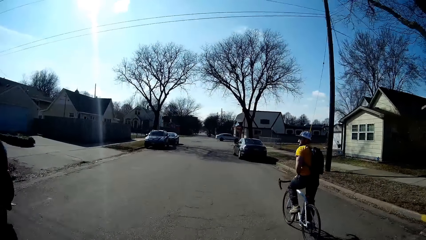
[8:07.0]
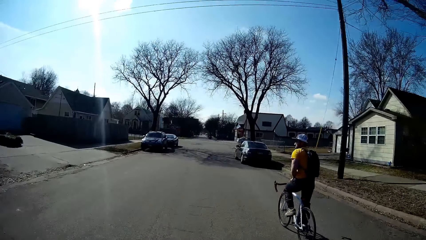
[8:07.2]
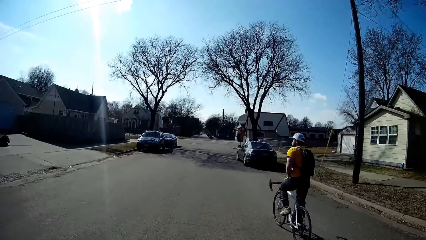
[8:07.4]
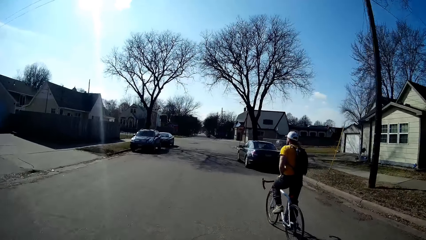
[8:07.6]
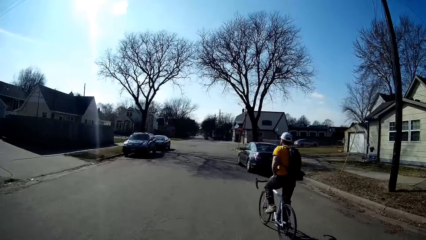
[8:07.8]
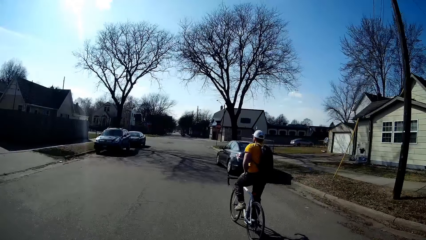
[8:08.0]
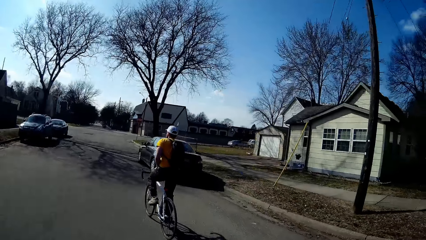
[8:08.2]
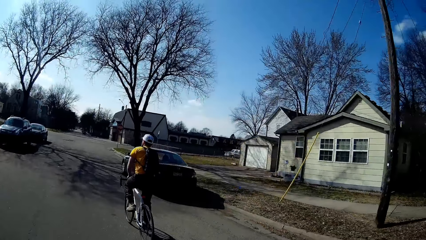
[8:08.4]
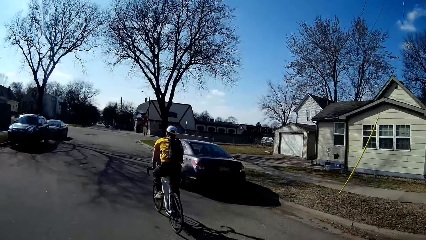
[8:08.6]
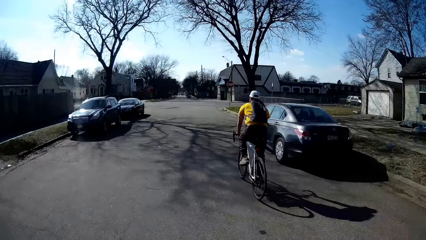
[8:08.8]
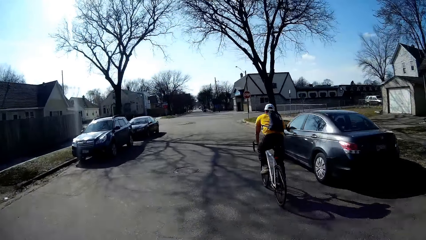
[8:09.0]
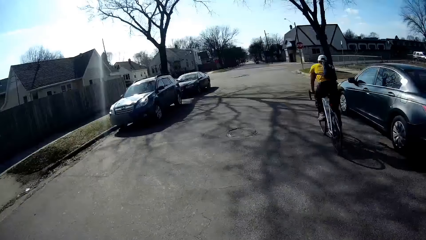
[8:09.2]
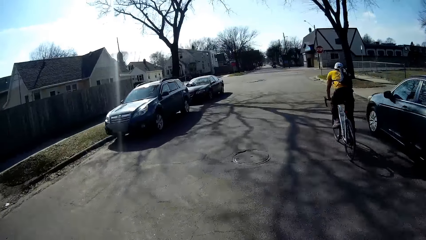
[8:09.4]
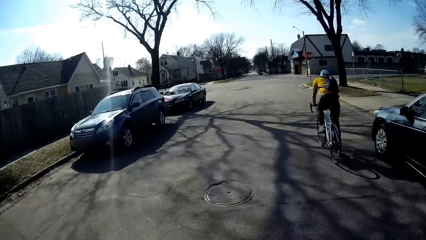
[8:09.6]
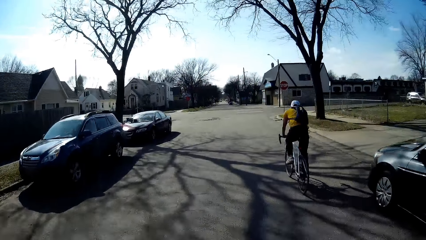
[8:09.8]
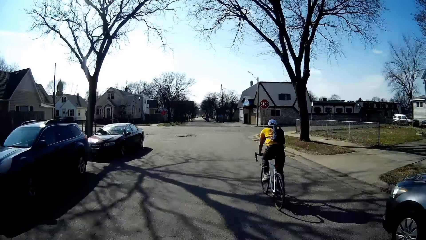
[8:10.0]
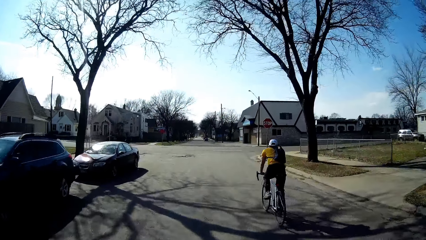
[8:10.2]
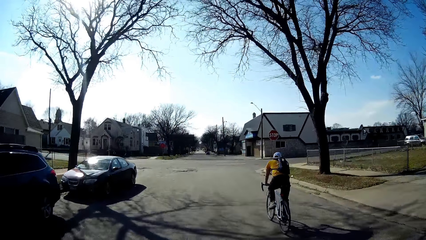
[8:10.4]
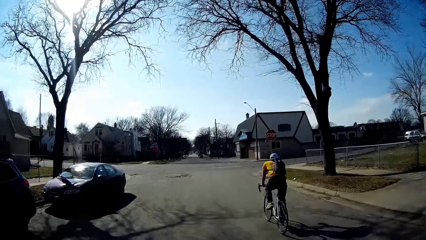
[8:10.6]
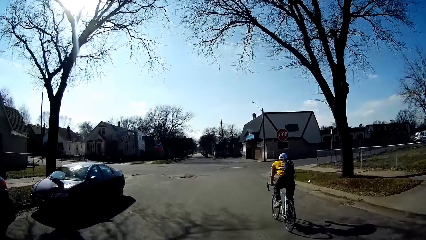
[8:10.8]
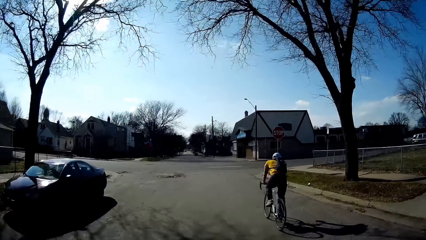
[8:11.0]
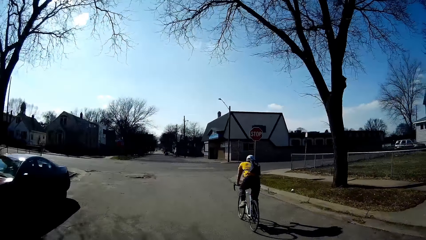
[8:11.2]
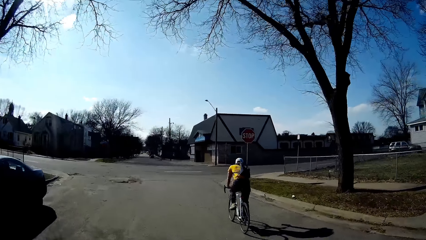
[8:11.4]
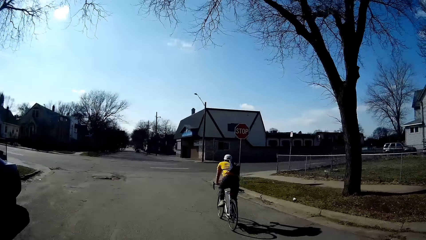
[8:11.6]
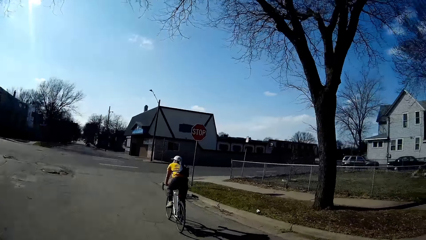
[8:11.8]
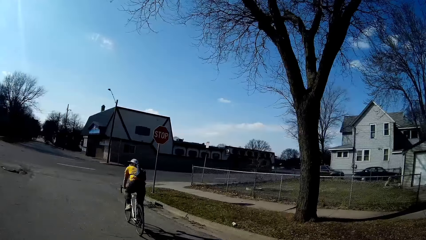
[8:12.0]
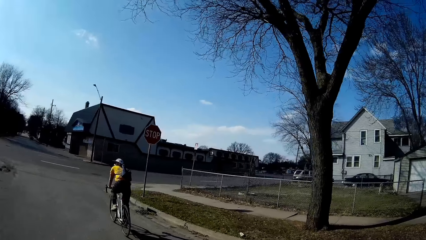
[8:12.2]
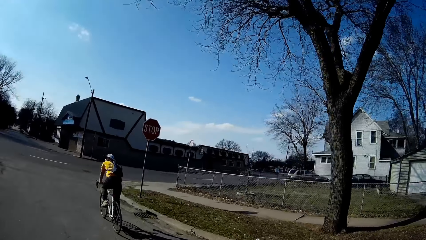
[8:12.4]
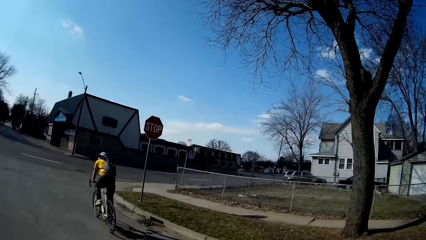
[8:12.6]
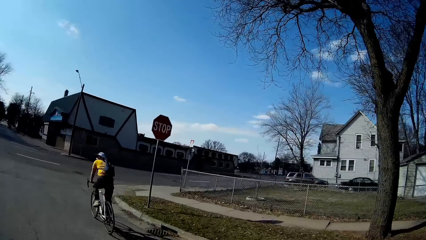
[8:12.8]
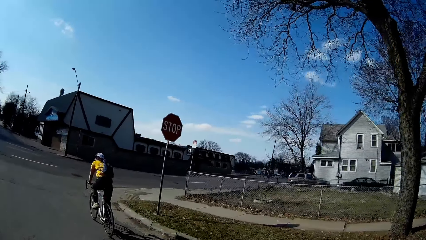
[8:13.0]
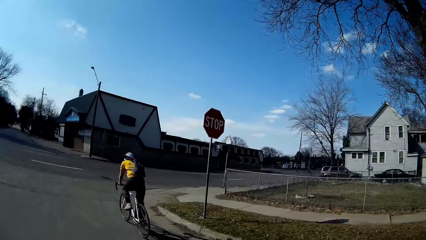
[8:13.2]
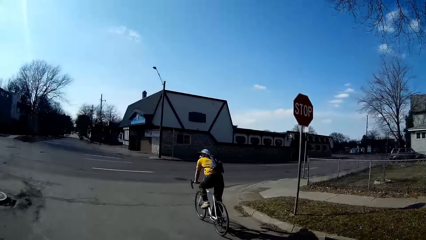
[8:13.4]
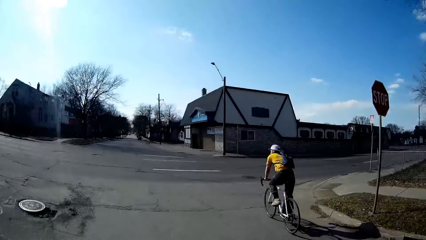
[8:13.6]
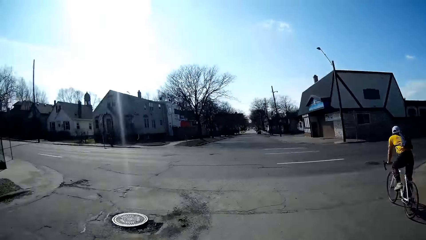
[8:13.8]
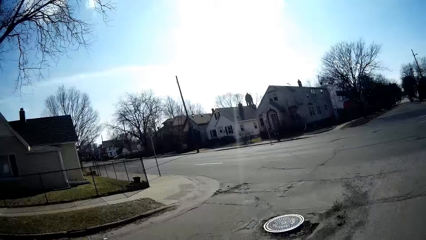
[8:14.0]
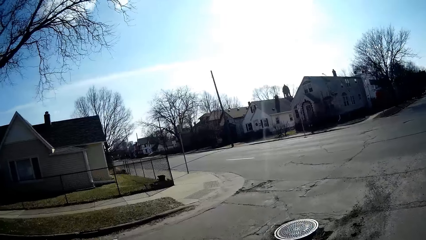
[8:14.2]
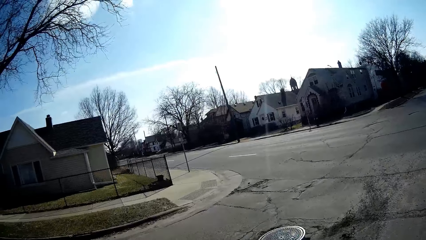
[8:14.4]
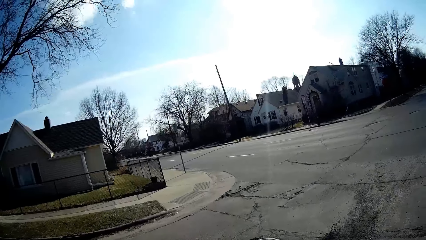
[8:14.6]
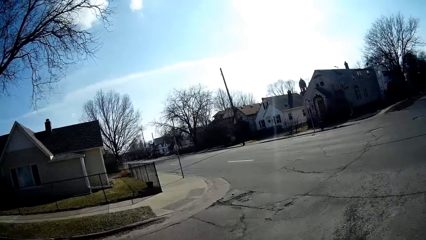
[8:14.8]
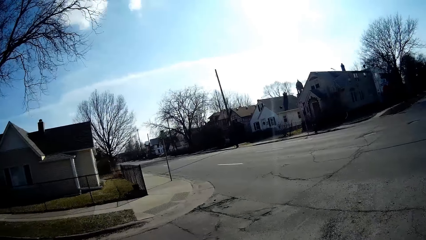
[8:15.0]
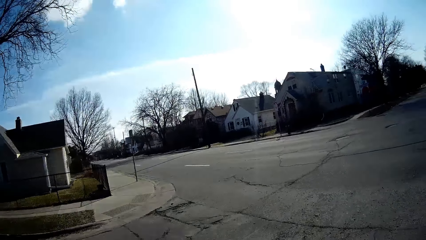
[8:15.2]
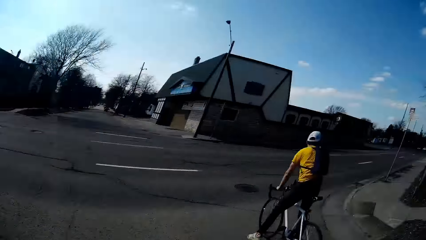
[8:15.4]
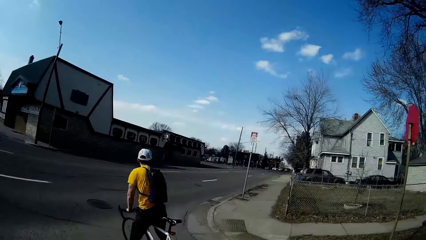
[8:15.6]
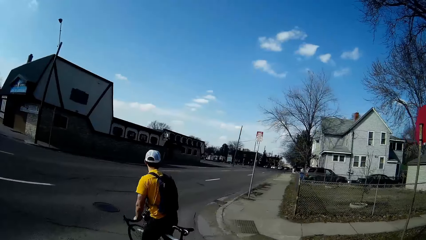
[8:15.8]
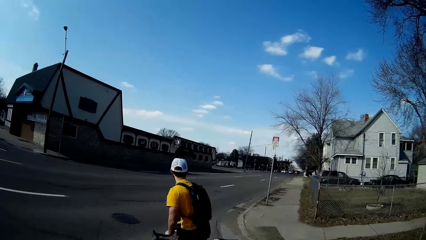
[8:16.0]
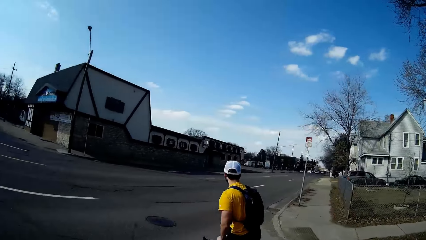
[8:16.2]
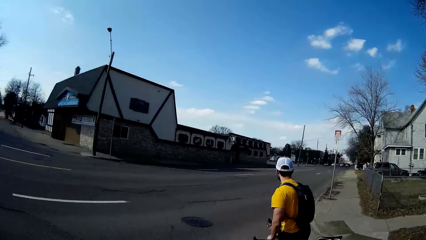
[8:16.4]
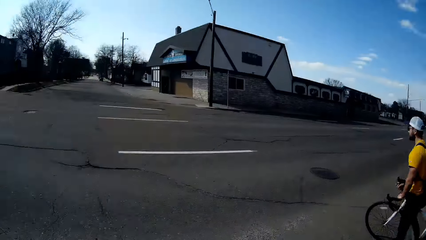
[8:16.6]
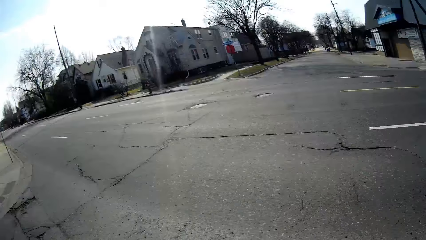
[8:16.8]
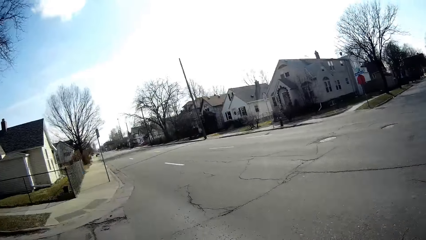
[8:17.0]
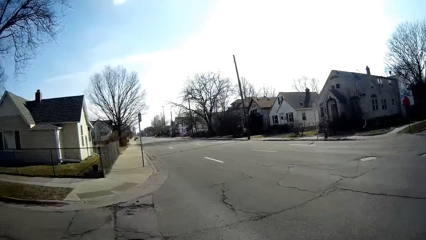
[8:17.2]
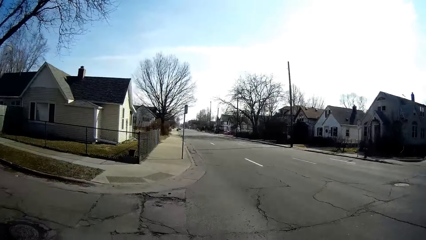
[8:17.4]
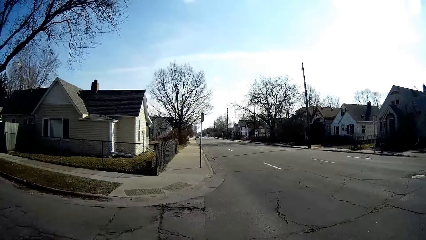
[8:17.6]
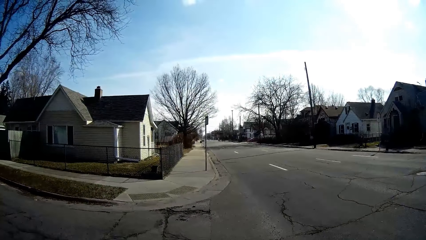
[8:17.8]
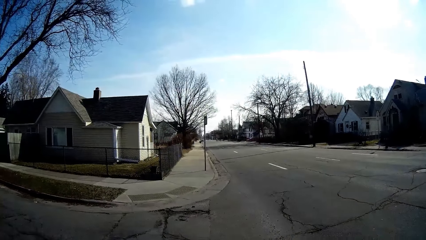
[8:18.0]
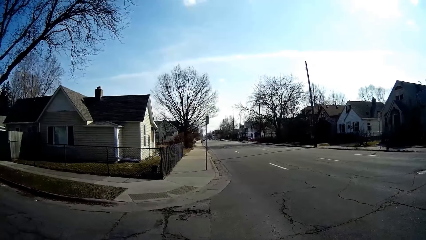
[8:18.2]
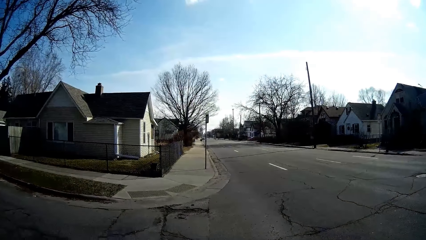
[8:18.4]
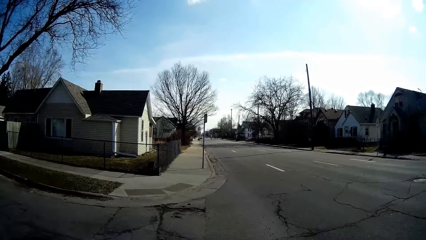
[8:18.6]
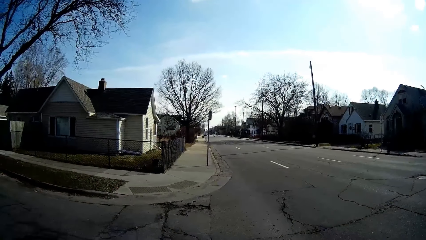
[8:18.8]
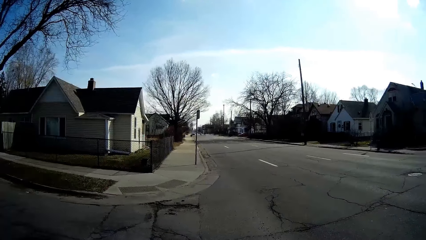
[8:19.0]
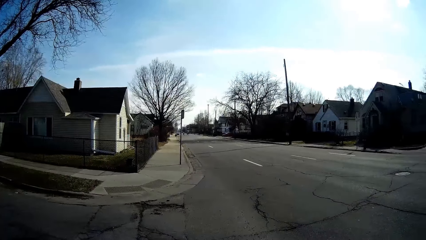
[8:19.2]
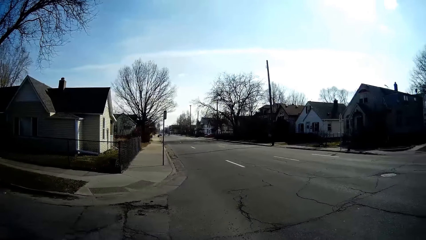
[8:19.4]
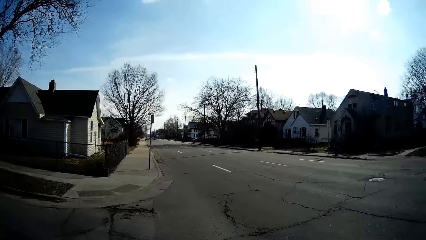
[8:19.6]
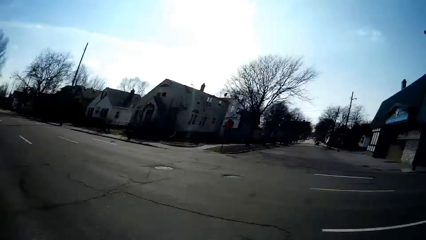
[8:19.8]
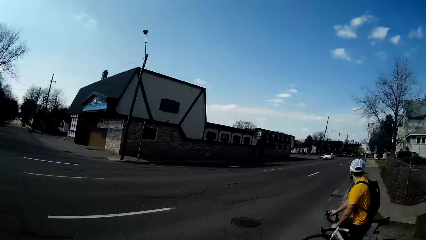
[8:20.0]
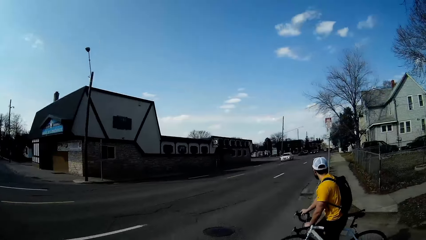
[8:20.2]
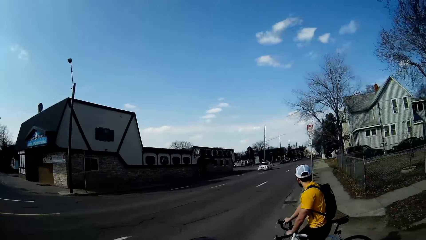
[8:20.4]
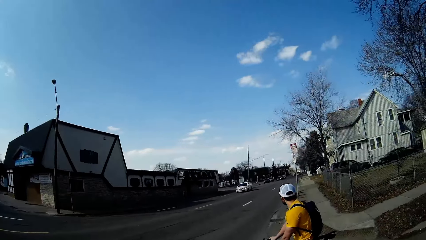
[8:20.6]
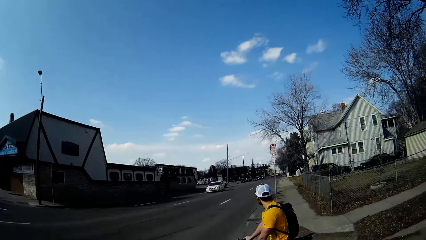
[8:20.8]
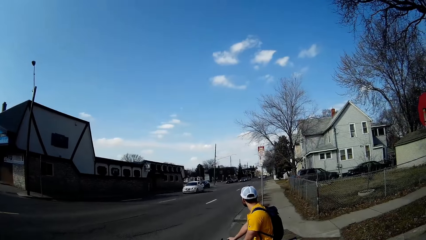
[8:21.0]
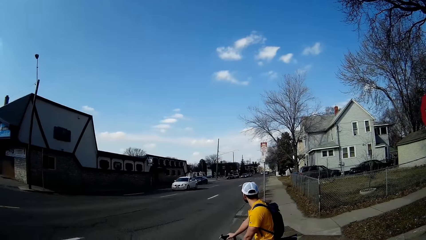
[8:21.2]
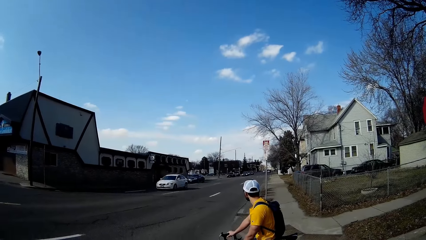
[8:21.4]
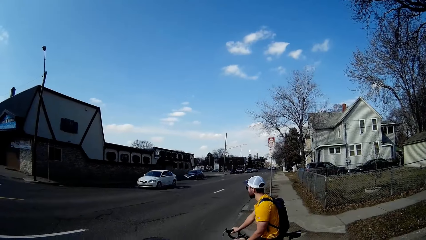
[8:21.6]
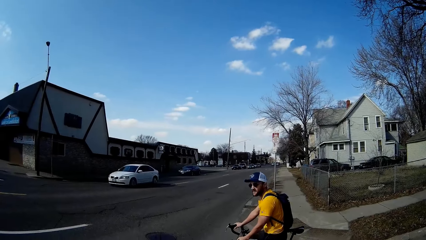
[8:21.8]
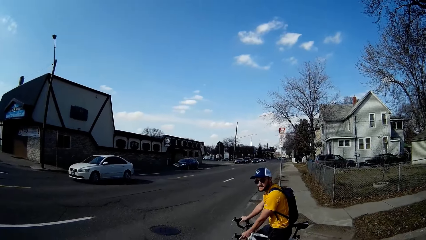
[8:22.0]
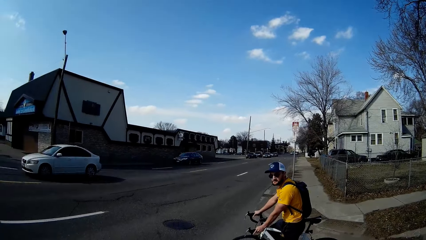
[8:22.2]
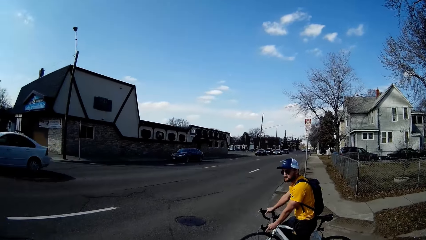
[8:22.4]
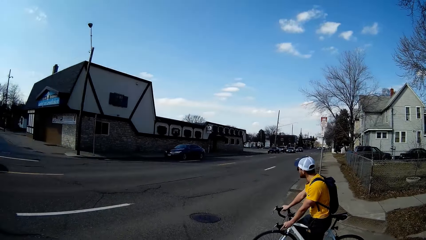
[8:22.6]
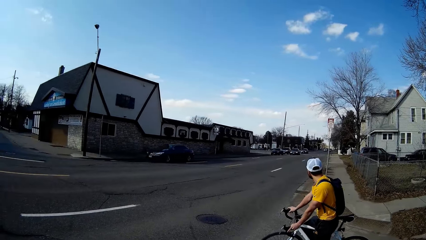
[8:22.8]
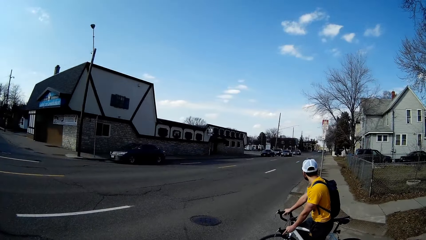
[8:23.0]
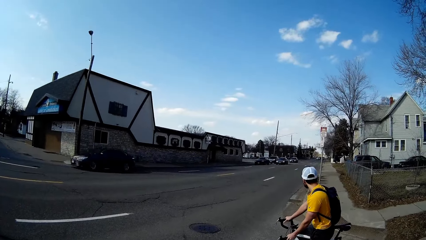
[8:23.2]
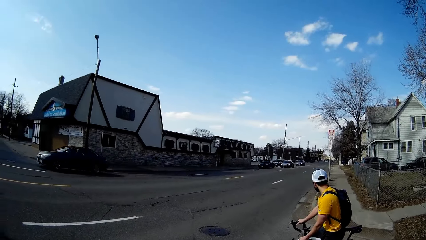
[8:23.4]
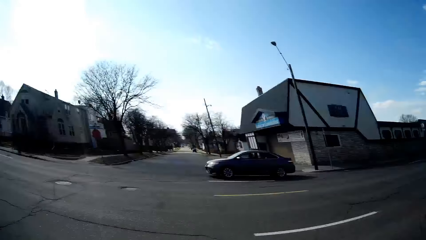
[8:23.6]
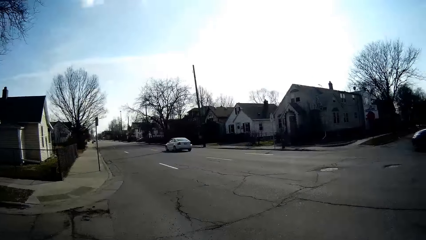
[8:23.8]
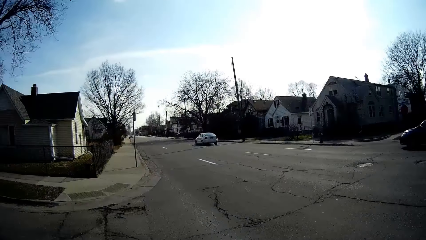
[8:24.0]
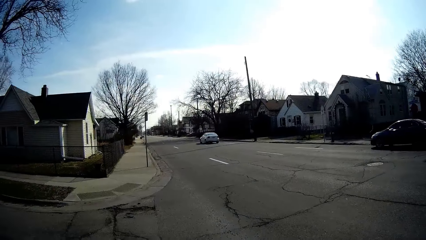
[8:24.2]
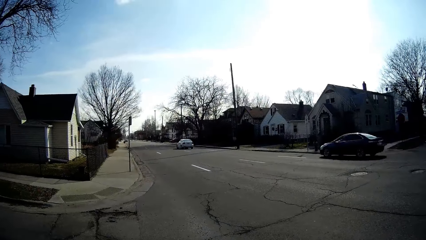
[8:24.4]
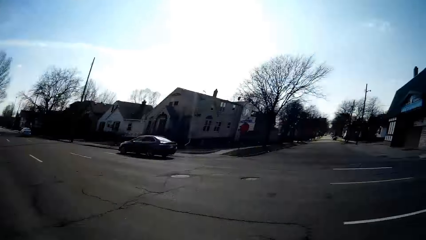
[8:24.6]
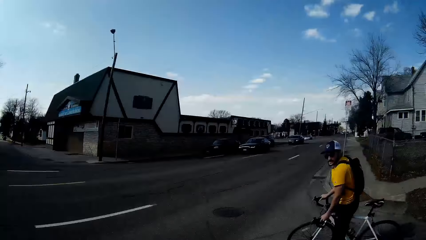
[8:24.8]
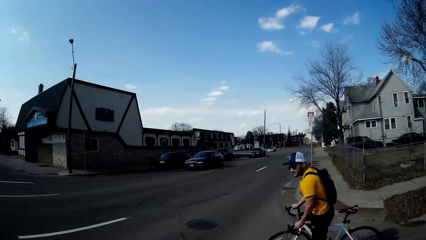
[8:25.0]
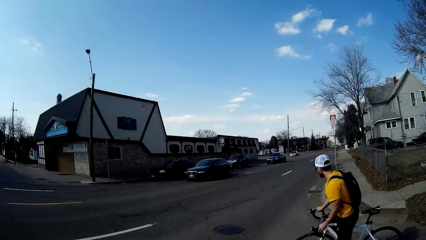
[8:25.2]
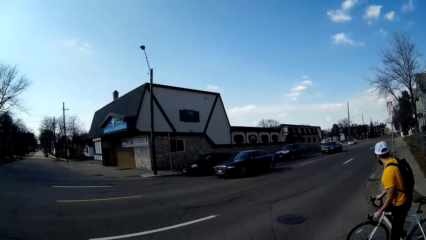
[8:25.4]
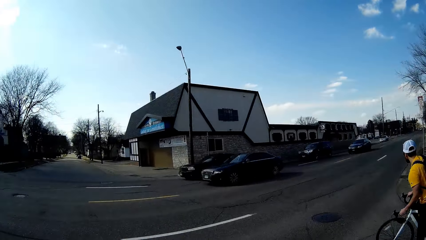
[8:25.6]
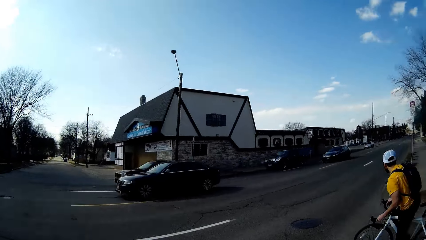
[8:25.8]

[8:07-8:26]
The camera wearer and others both stand before crossing the roads. The camera wearer looks around.
